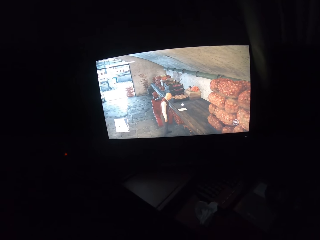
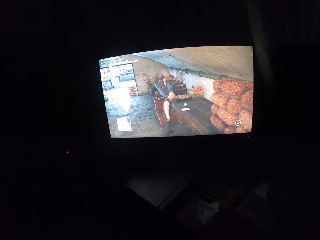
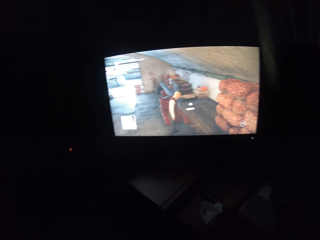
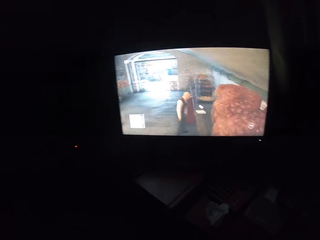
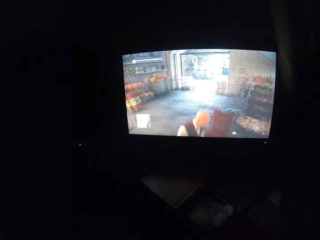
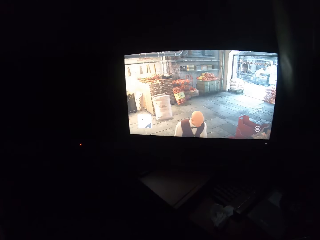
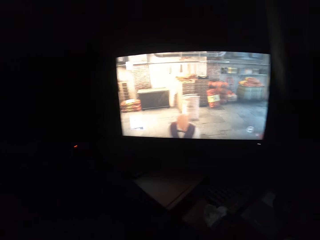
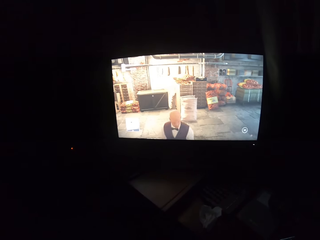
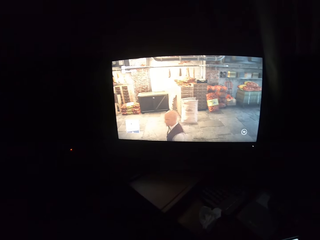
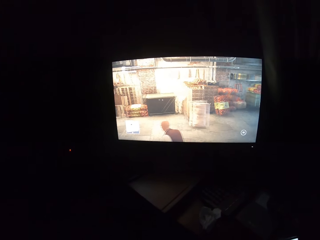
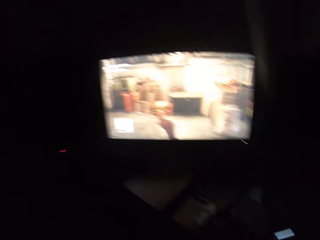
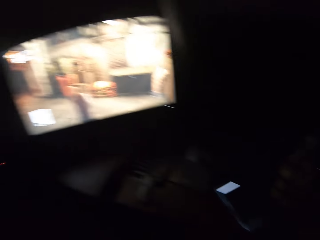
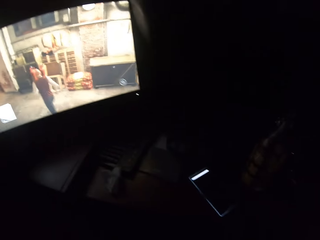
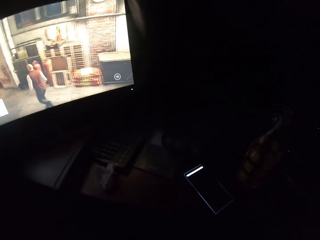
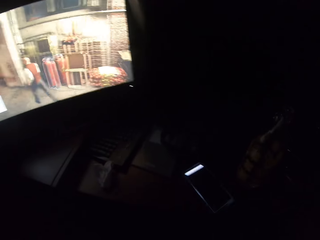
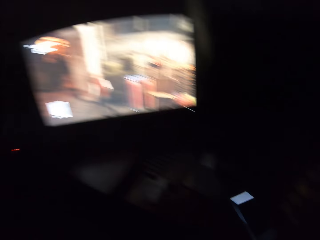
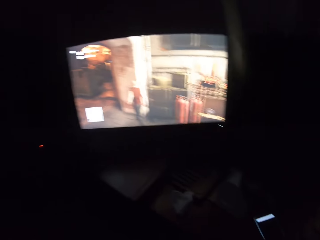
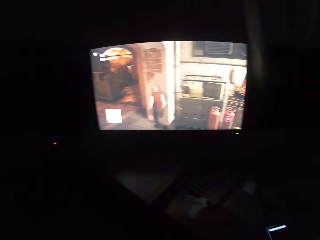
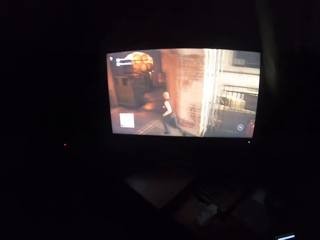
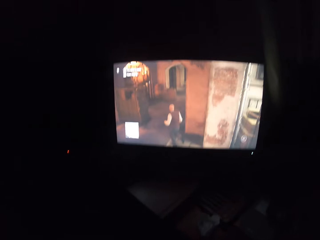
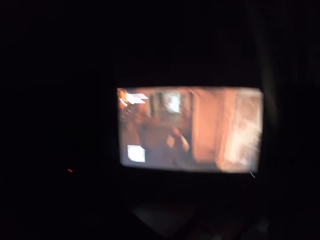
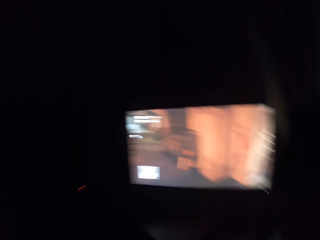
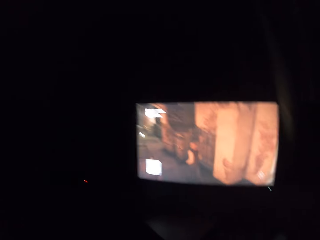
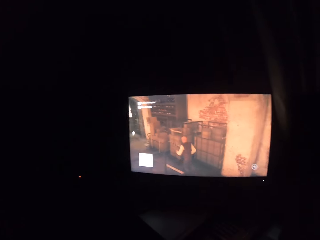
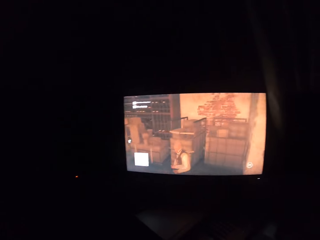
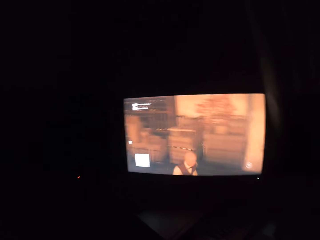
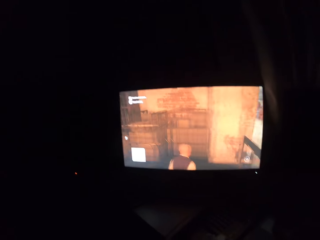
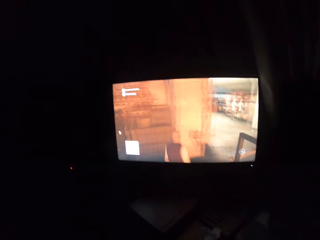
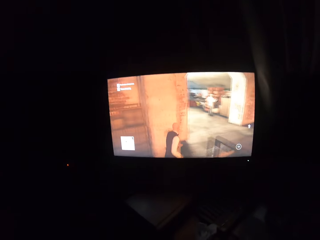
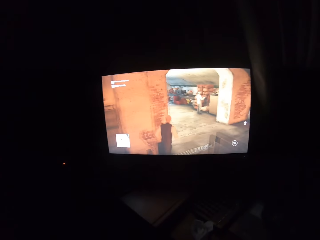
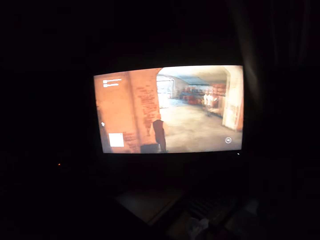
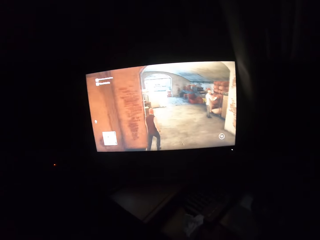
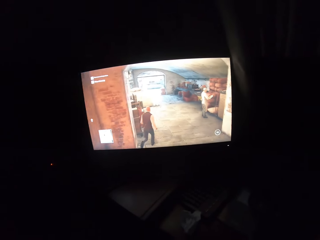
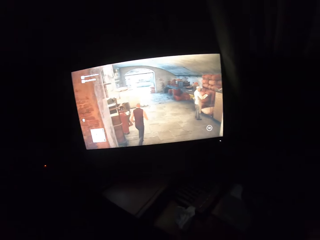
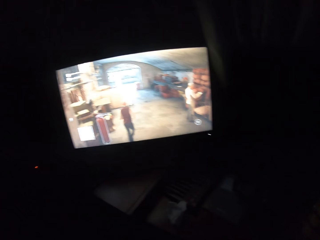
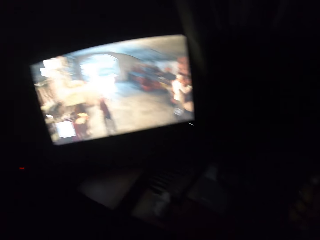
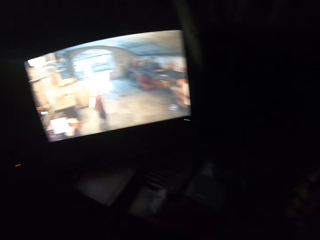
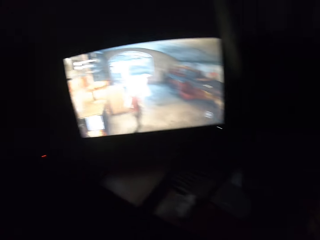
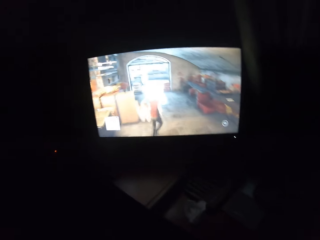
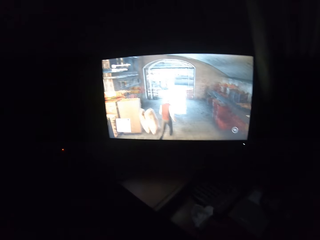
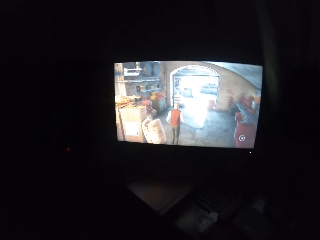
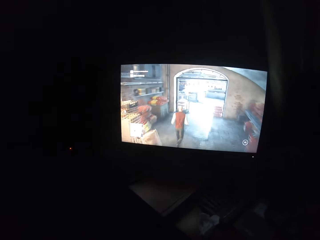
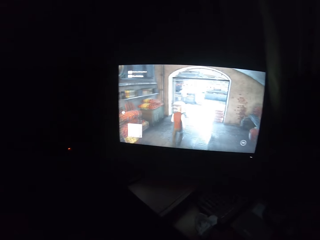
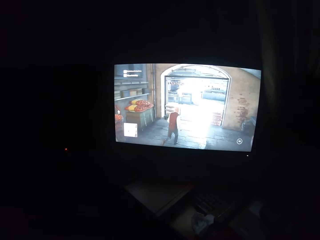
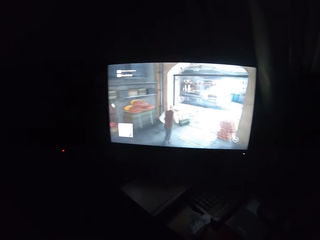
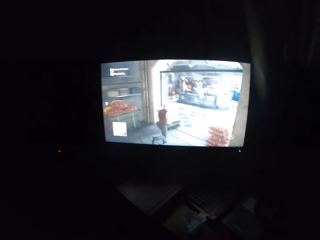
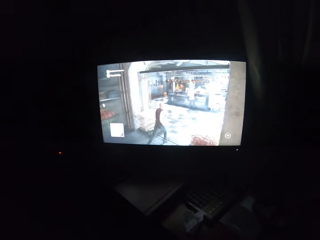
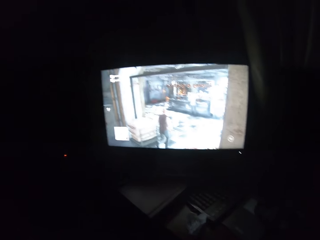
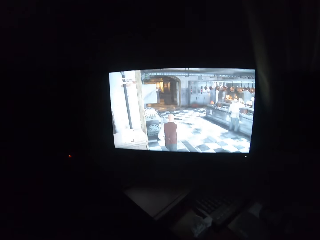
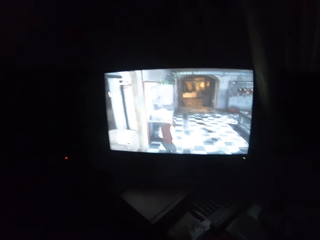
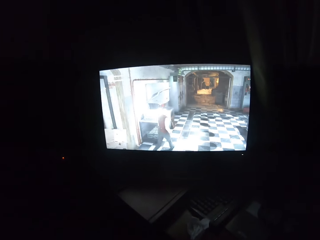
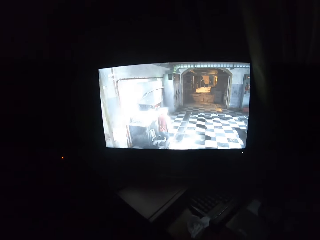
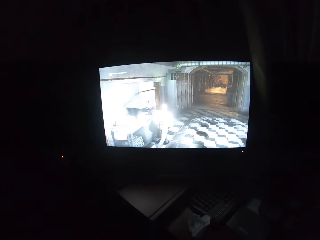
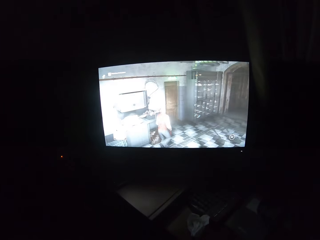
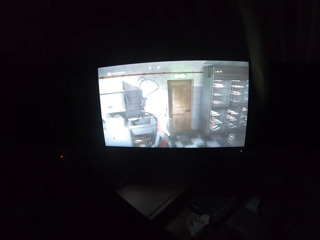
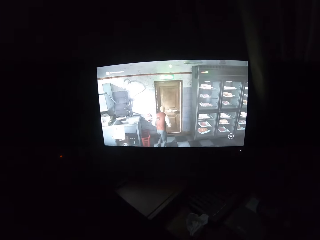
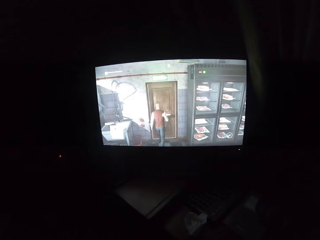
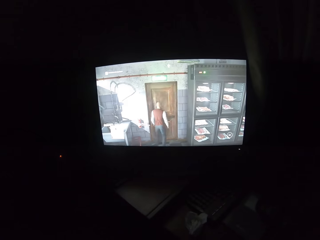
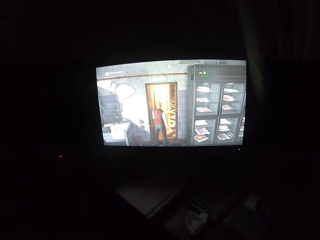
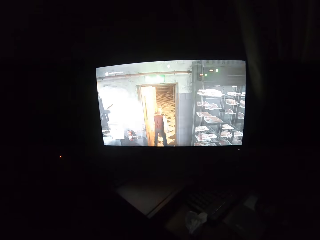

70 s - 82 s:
The camera wearer turns to the side. They play the video game on the screen.

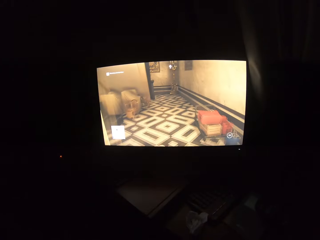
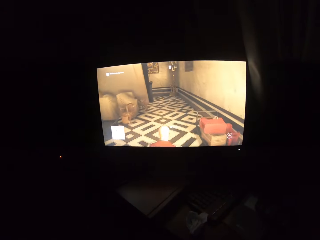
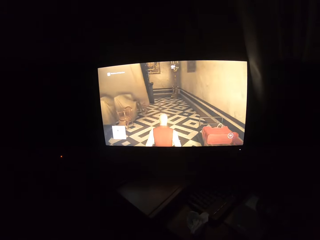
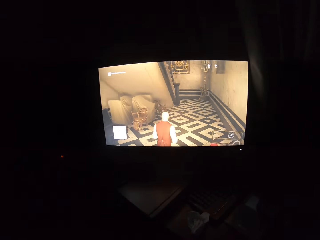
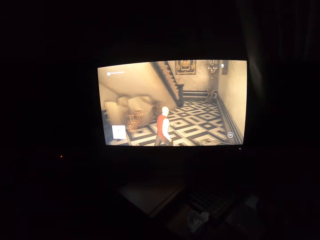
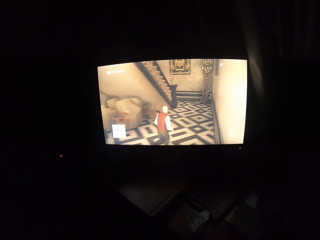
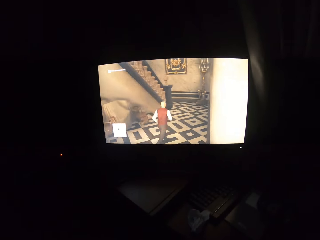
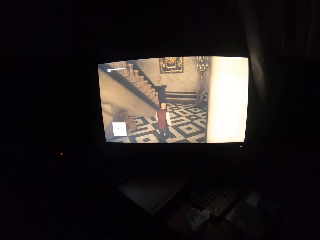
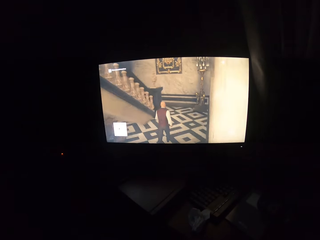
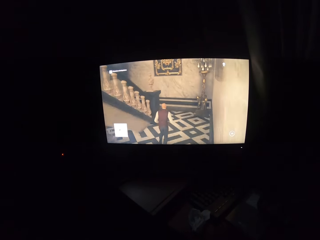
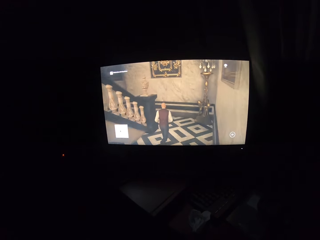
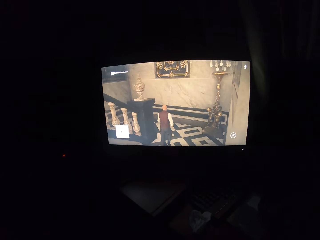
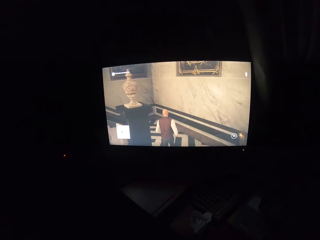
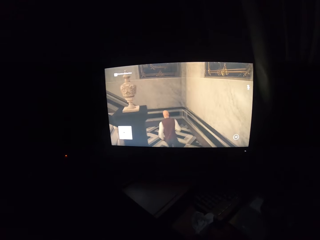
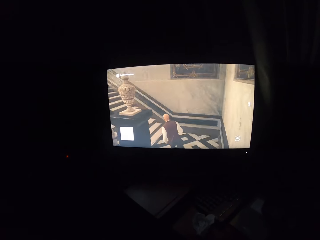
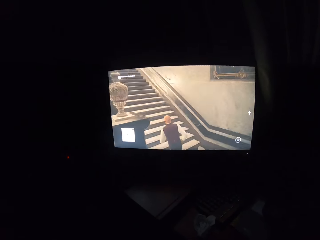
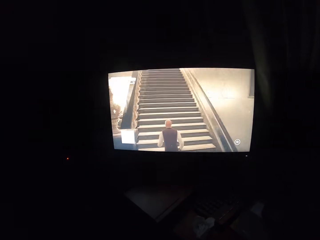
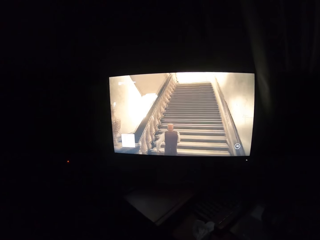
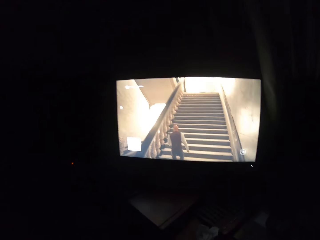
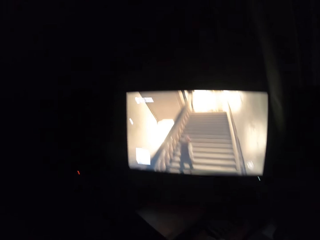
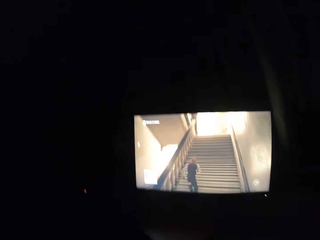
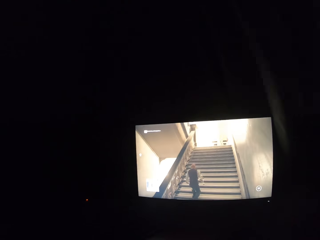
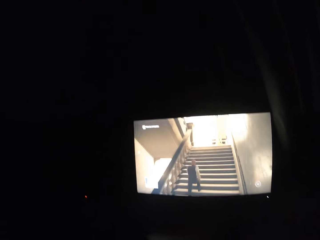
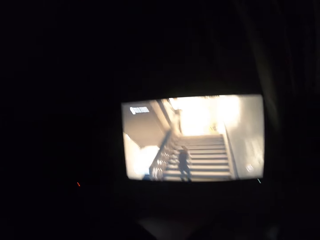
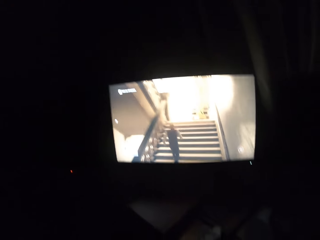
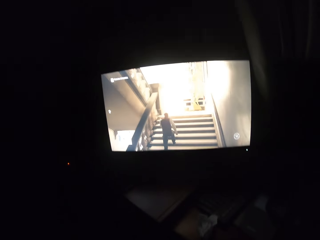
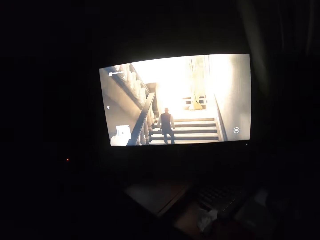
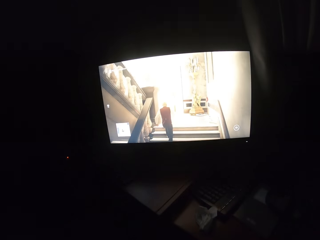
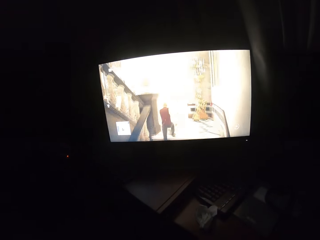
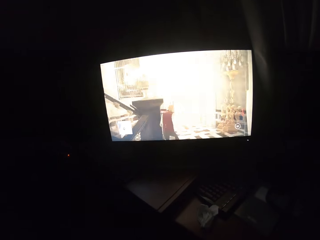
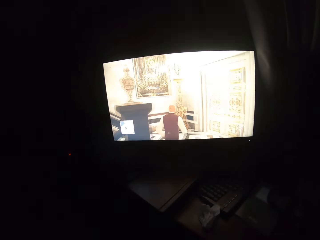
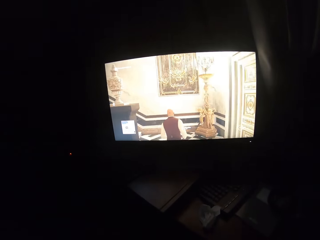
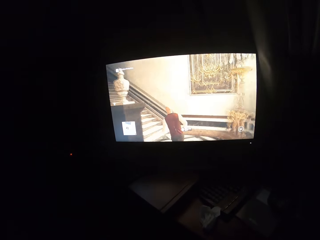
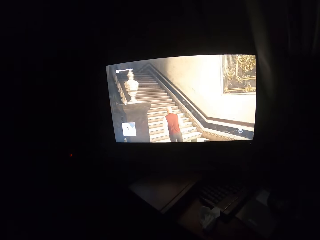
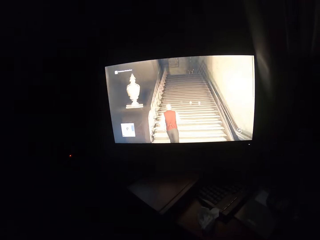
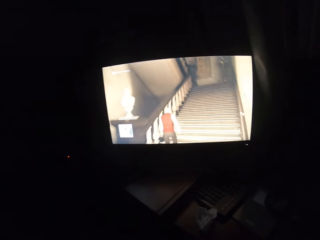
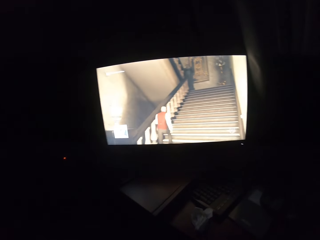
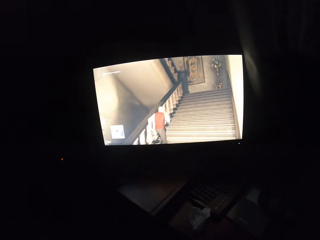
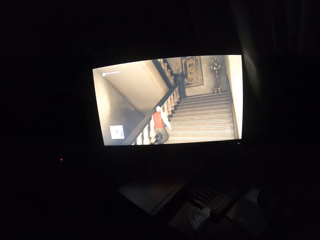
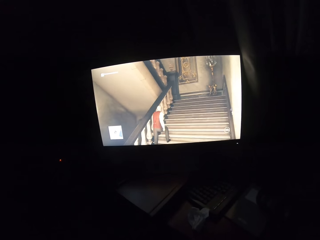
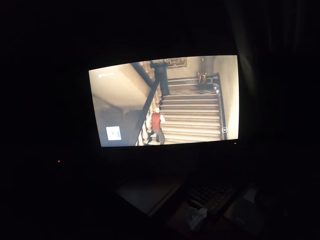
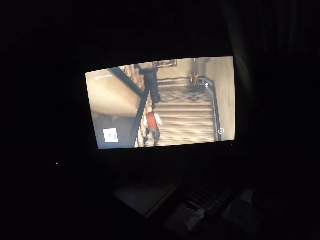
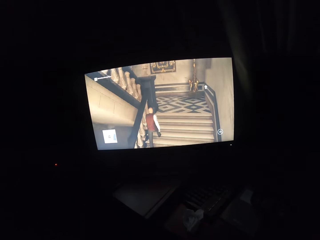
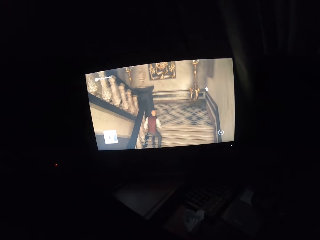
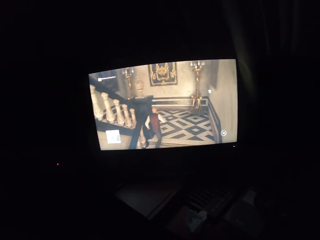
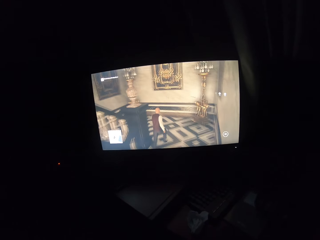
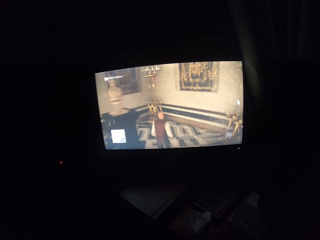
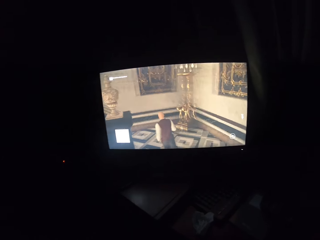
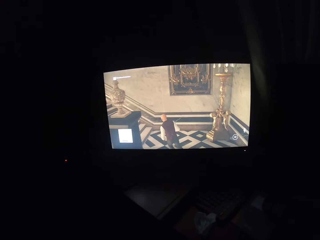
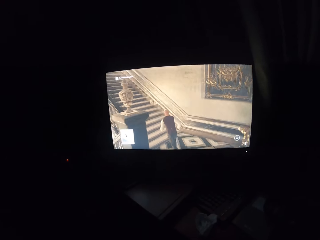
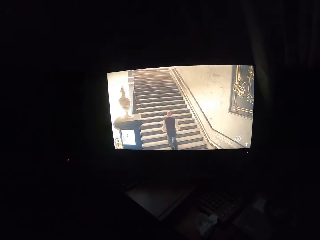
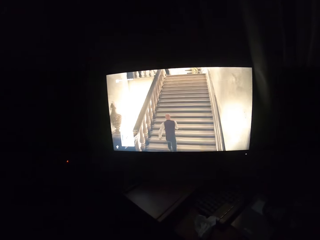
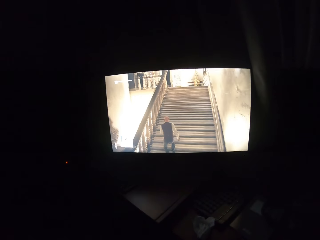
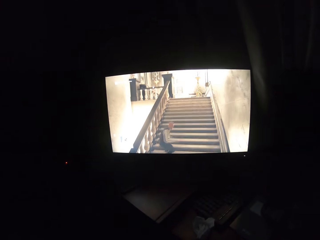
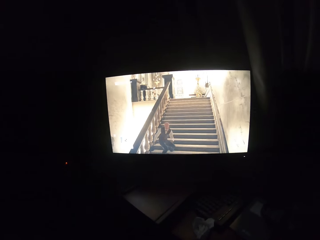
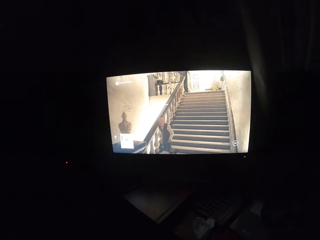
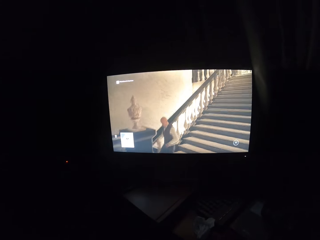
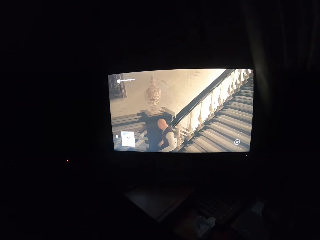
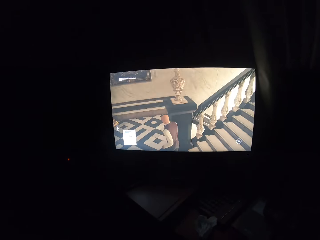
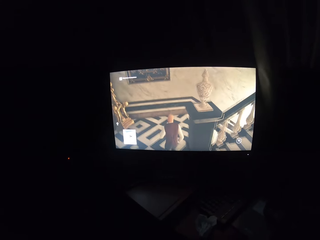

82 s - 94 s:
The camera wearer turns to the side. They play the video game on the screen. They turn to the side.
